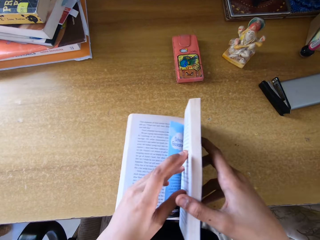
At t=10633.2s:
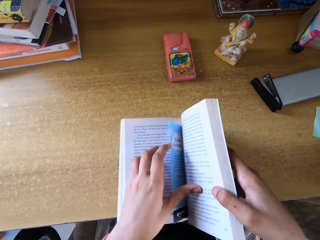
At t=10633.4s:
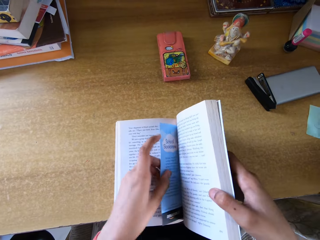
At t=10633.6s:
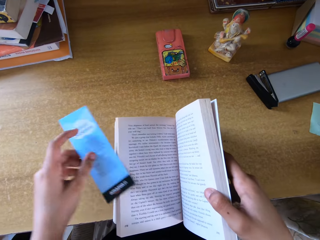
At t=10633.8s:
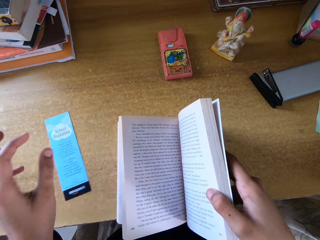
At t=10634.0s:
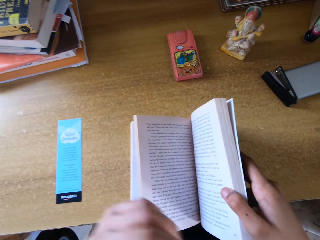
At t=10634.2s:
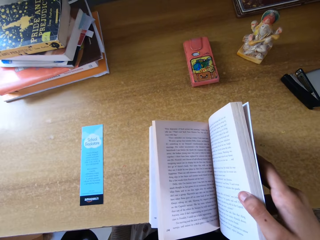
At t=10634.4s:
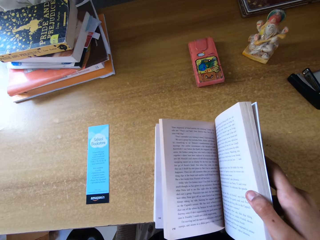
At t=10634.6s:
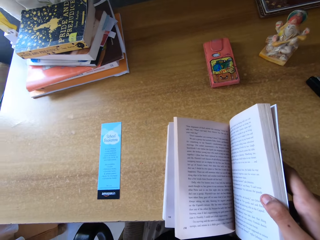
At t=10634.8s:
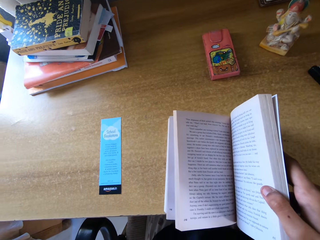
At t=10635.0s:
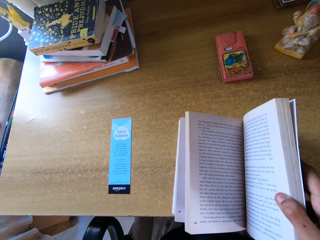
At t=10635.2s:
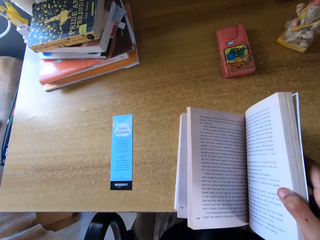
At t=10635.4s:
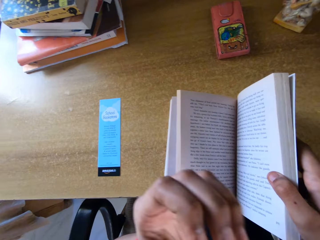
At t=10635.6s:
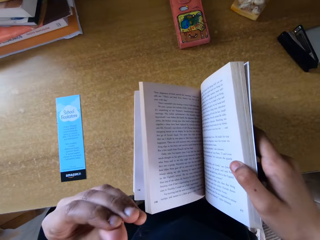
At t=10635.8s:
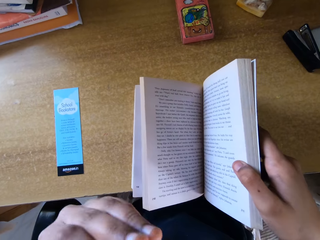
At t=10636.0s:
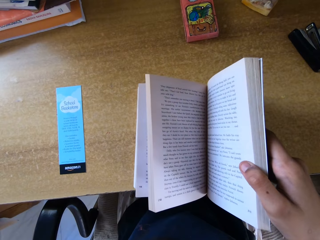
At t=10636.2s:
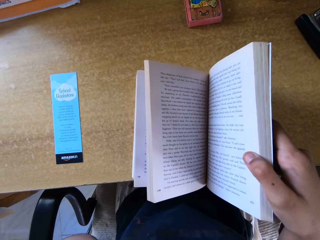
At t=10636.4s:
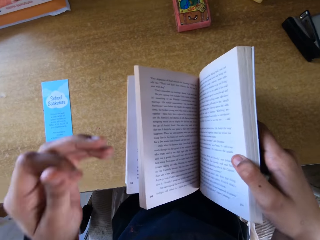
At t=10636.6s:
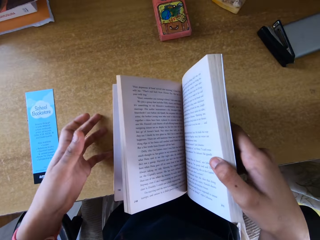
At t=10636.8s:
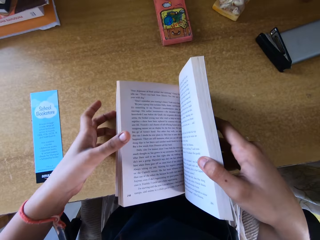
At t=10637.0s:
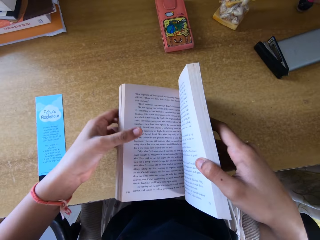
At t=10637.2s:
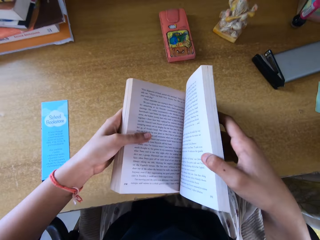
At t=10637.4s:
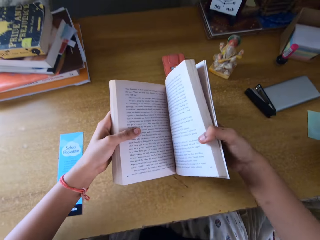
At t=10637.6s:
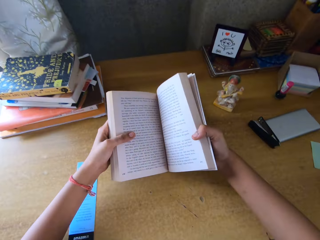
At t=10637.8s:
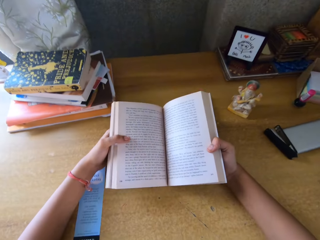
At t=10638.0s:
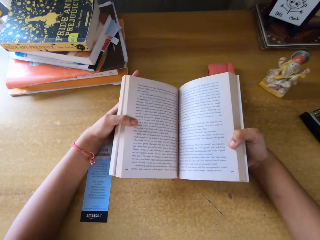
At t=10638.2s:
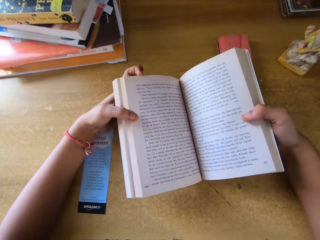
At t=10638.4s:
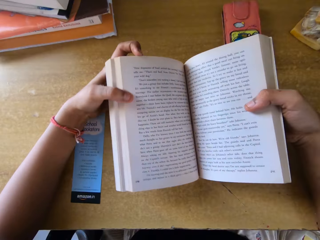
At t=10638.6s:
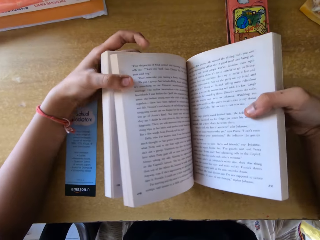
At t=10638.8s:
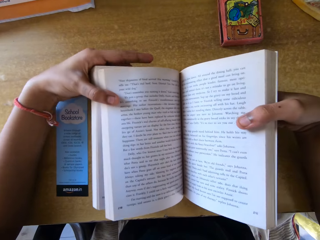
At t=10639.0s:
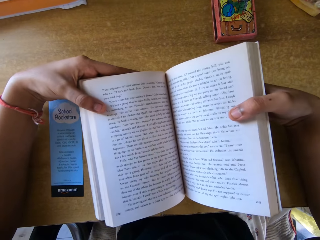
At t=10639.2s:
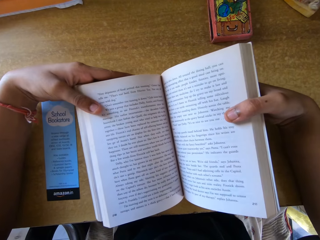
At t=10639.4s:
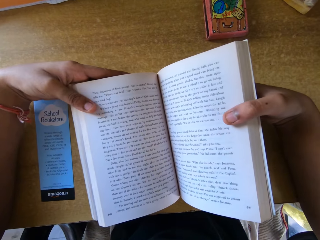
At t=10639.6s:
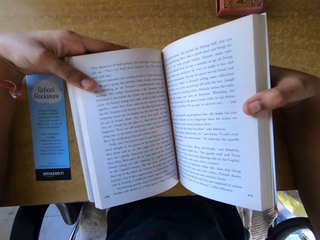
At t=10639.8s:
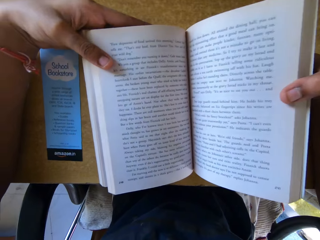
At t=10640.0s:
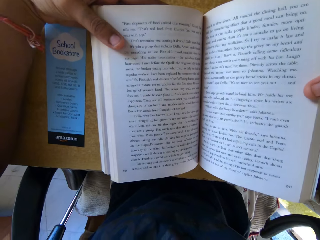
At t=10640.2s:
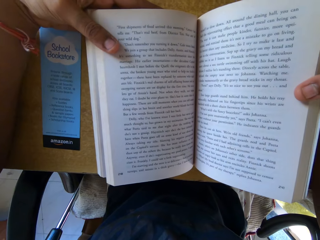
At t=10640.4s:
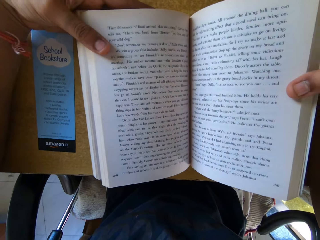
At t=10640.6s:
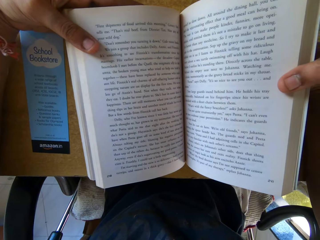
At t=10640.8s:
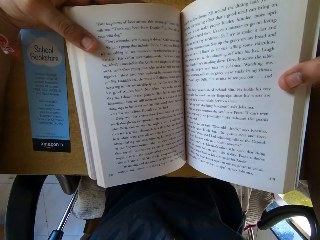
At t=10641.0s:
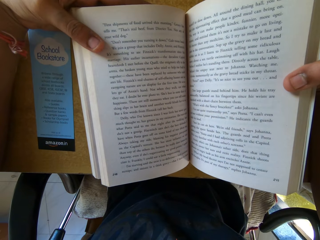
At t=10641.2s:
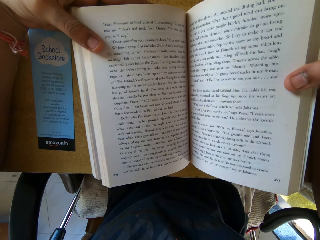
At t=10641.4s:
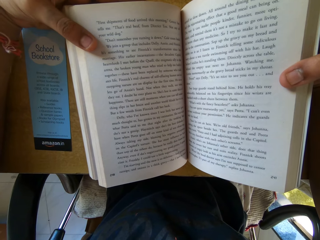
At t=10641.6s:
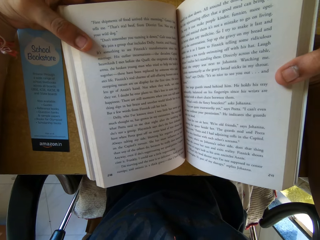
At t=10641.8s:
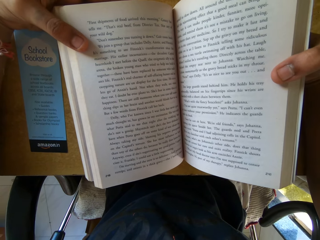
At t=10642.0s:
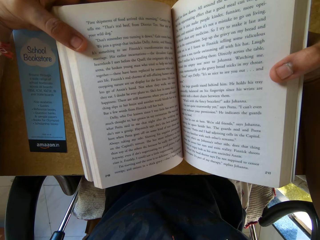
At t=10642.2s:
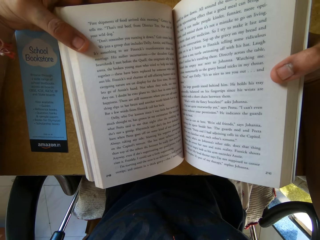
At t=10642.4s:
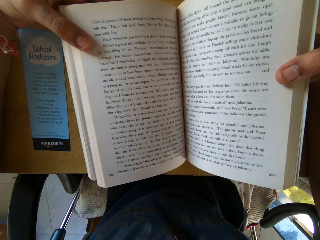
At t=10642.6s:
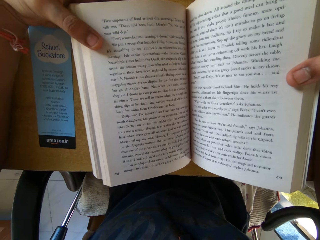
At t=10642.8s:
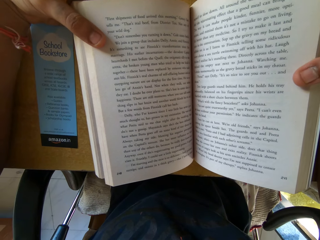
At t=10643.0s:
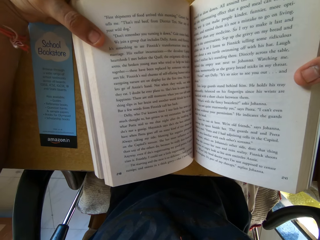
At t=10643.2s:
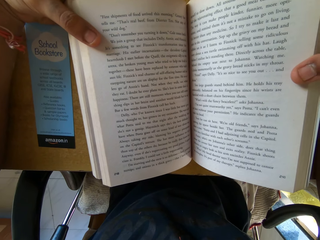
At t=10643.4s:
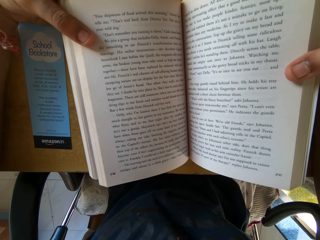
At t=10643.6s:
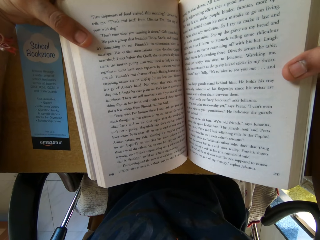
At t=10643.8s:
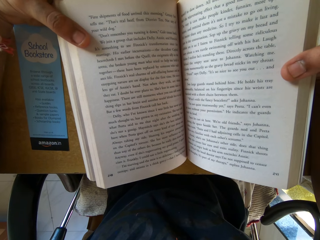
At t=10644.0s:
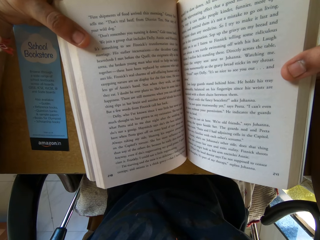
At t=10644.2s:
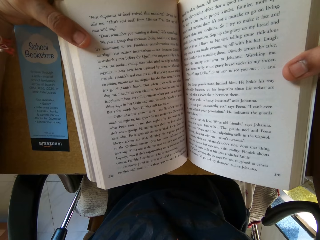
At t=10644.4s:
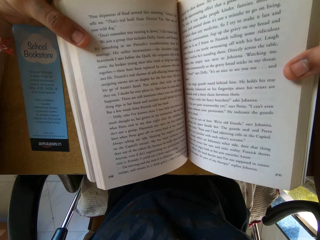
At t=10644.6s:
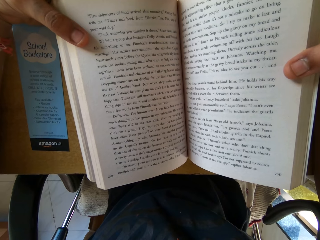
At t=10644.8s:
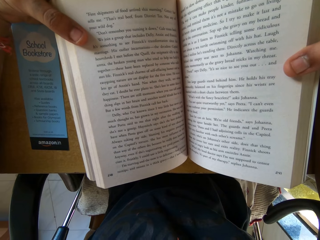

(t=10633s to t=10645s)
The camera wearer opens the book with both hands. He removes a piece of paper or bookmark from the book and drops the bookmark on the table. He holds the book with his right hand. He touches his face with his left hand. He holds the book with both hands. He reads the book.

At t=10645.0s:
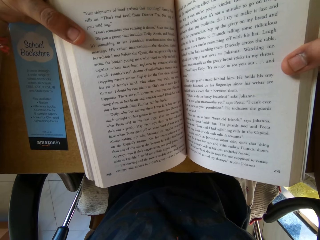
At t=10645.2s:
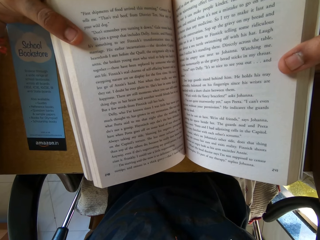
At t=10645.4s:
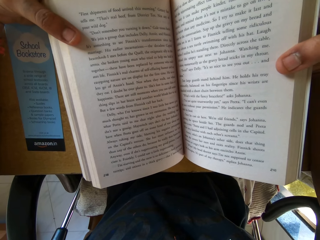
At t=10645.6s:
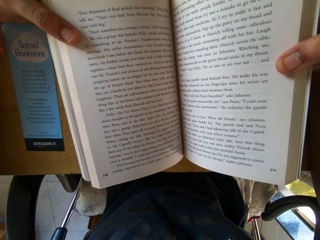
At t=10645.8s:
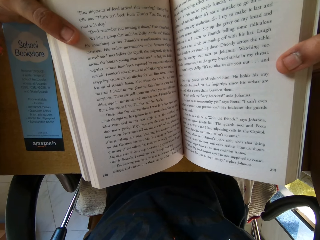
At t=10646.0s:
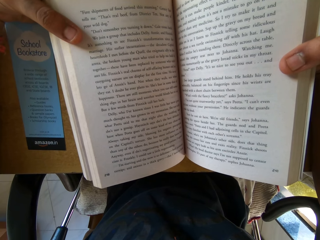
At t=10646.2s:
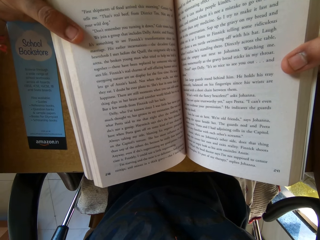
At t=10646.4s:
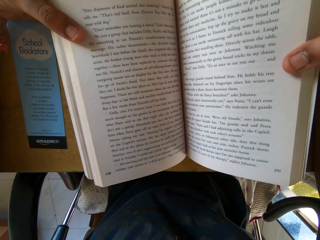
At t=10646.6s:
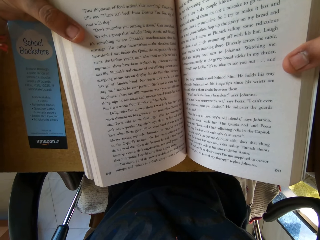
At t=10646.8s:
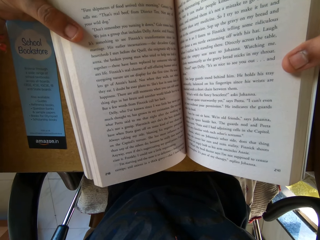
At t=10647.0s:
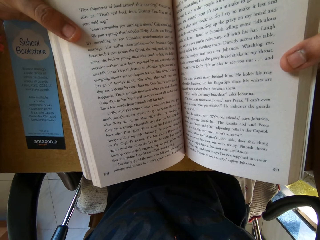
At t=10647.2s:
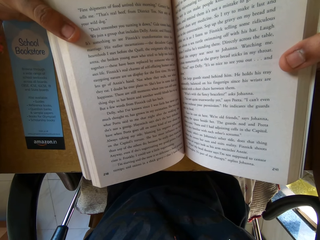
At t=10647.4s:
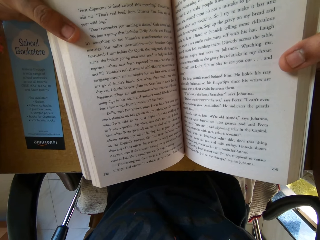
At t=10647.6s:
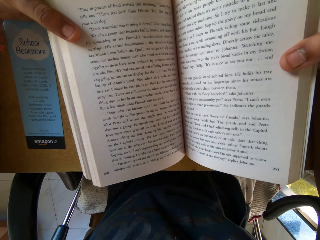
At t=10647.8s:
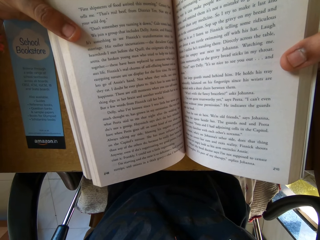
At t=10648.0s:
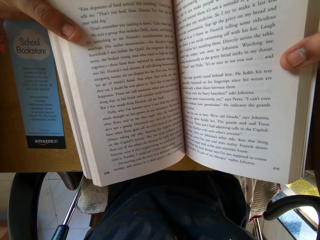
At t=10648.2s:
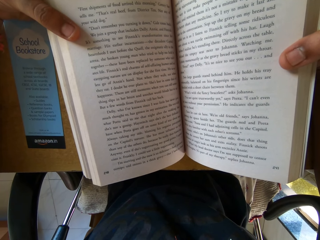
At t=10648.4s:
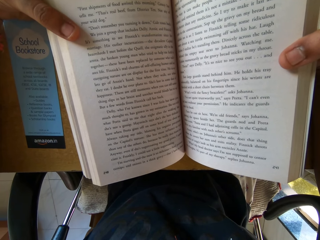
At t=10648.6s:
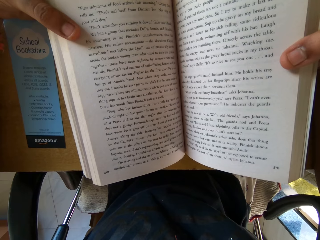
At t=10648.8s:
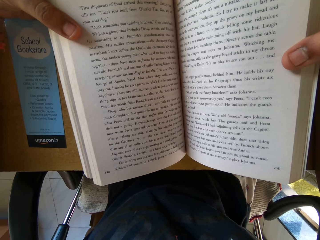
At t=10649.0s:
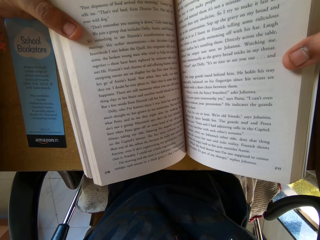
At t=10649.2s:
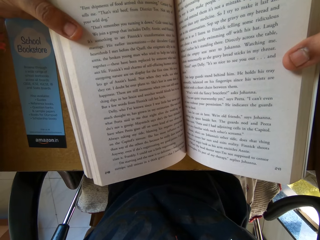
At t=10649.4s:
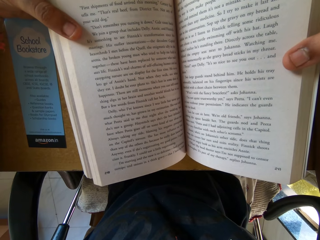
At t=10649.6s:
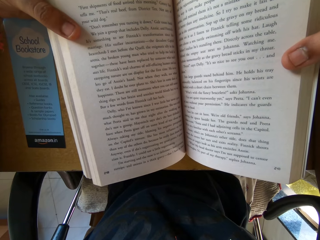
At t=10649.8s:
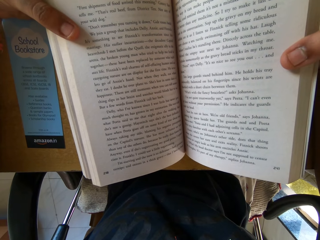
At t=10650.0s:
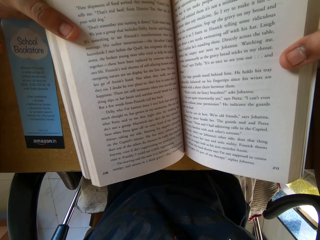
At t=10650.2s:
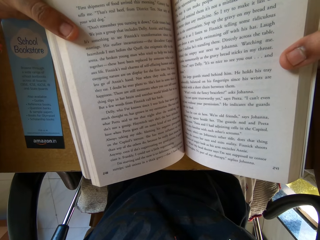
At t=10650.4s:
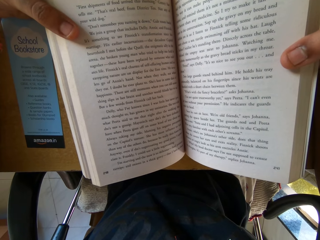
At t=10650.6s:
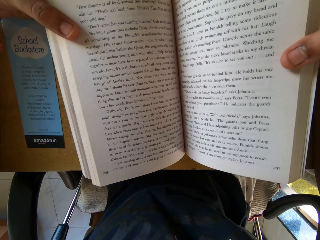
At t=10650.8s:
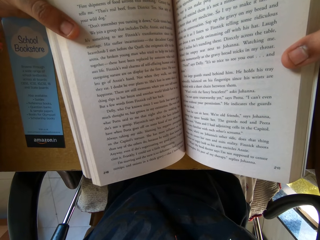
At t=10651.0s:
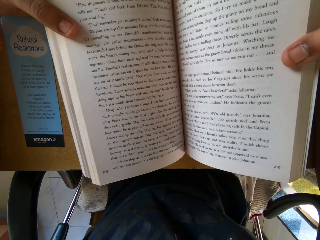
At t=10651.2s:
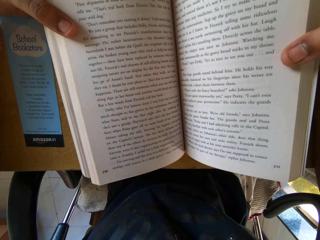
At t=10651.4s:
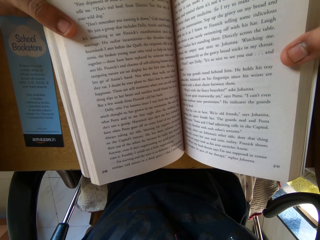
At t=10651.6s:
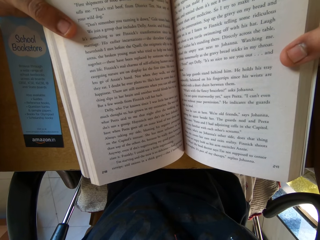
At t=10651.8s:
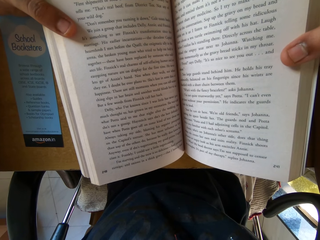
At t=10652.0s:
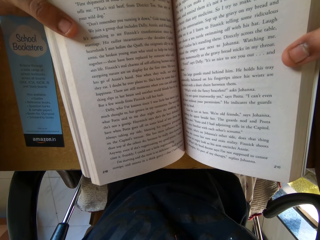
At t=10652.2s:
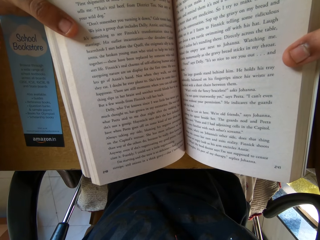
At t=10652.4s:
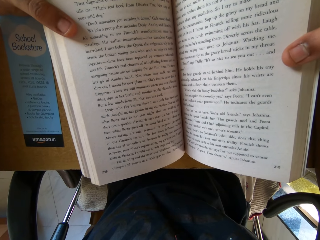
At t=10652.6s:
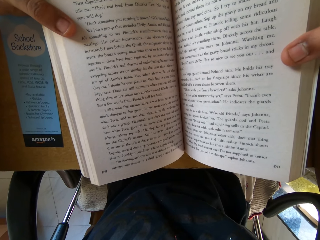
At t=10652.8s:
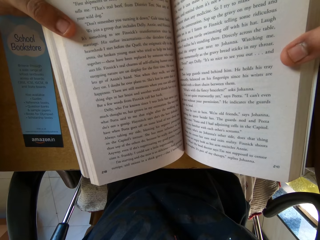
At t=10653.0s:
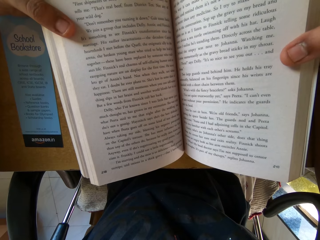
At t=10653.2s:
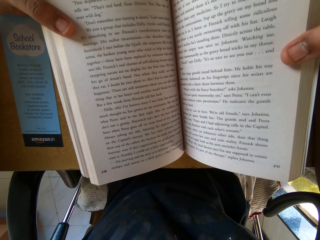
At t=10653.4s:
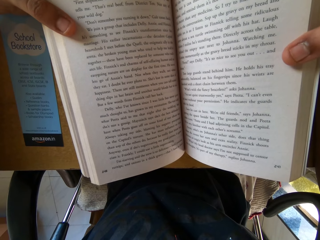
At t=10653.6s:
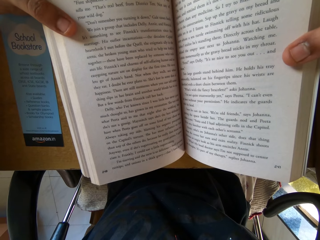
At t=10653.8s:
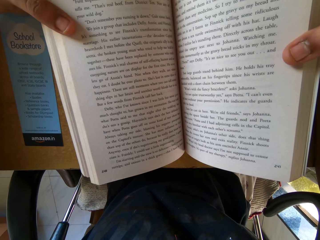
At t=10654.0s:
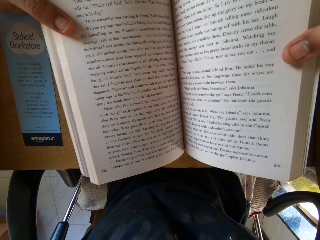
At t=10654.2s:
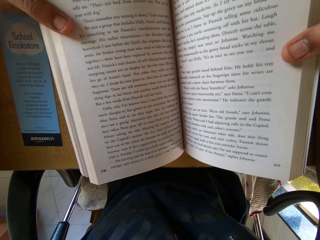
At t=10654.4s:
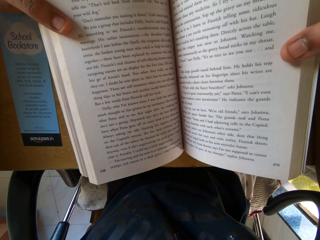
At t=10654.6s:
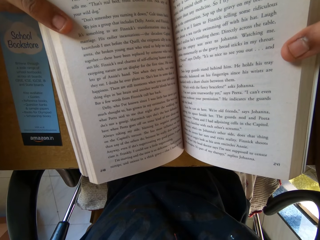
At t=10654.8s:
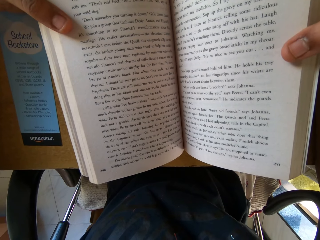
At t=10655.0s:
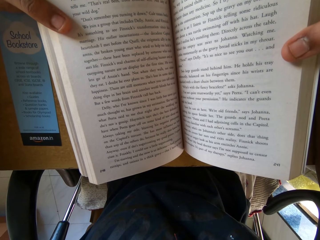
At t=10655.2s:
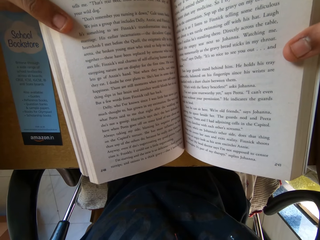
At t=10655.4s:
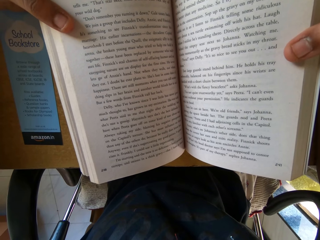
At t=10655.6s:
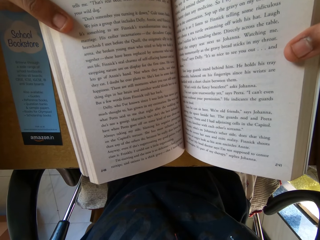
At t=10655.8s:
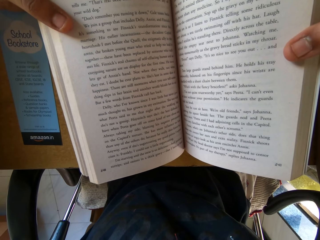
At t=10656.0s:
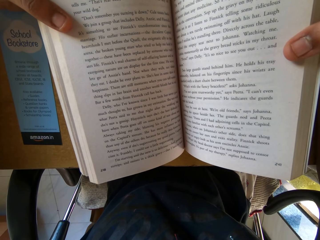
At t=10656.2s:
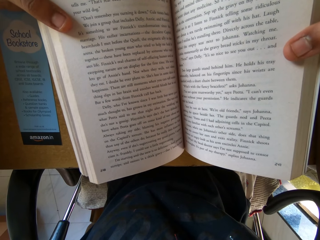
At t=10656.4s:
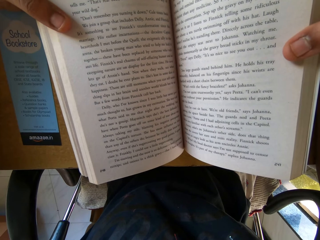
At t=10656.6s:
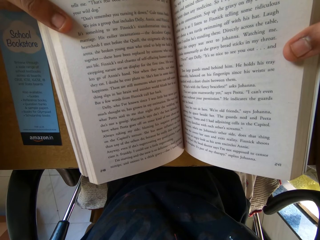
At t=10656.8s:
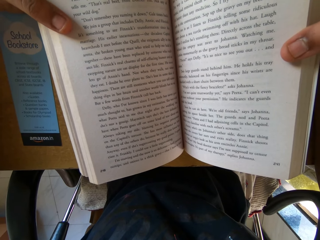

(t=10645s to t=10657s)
The camera wearer reads.
